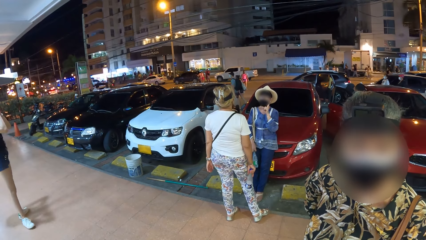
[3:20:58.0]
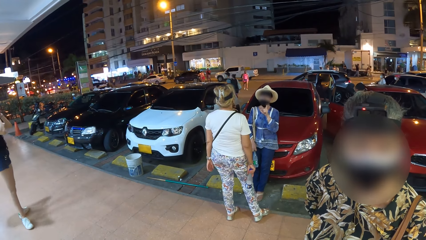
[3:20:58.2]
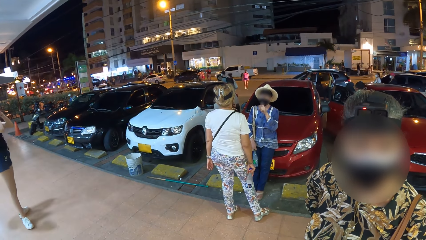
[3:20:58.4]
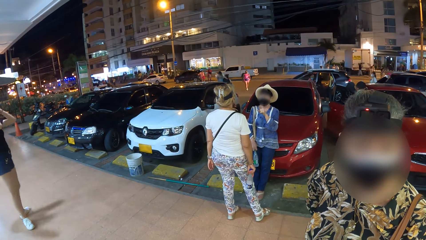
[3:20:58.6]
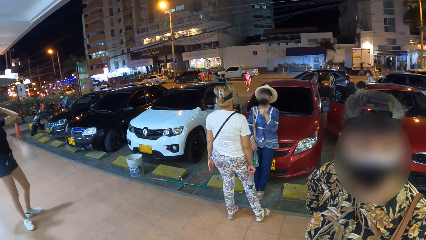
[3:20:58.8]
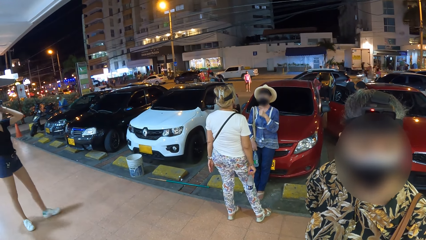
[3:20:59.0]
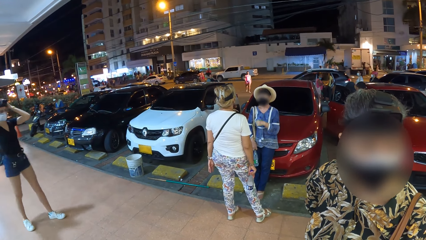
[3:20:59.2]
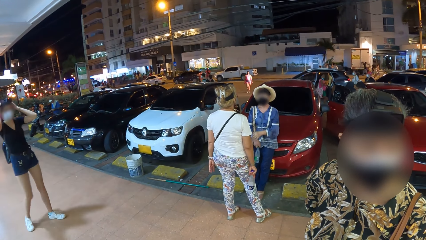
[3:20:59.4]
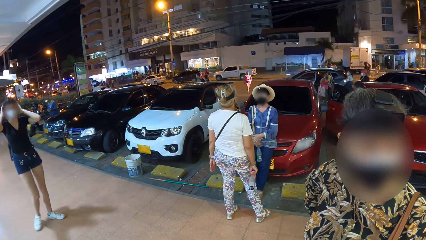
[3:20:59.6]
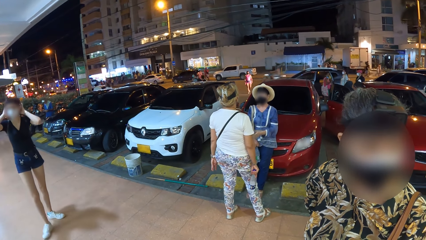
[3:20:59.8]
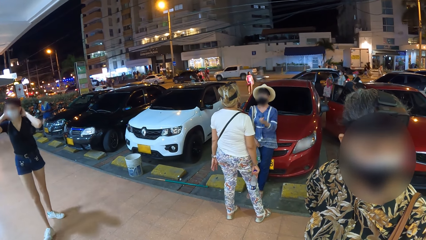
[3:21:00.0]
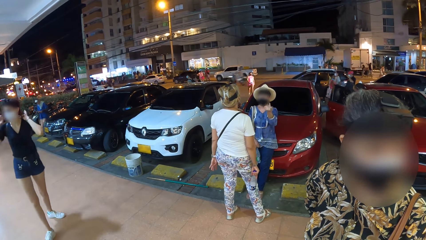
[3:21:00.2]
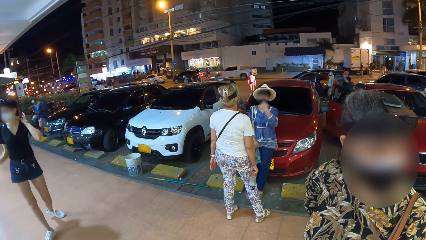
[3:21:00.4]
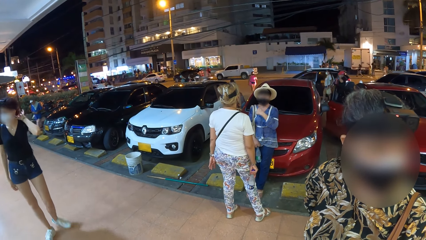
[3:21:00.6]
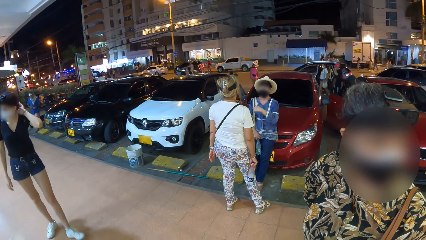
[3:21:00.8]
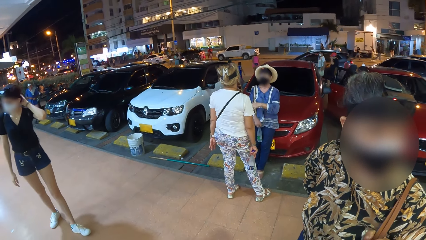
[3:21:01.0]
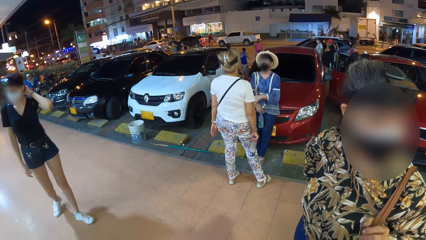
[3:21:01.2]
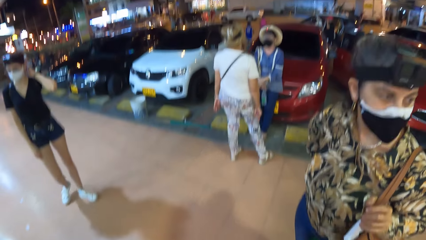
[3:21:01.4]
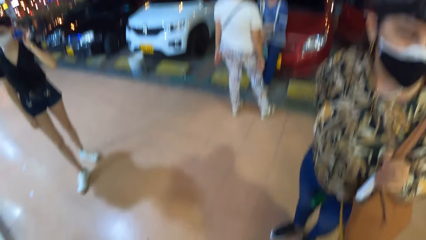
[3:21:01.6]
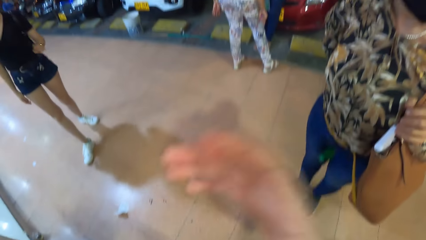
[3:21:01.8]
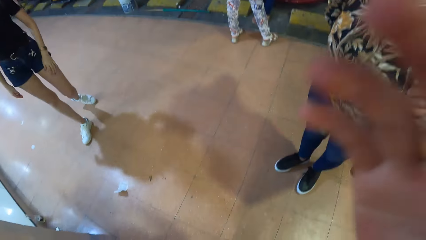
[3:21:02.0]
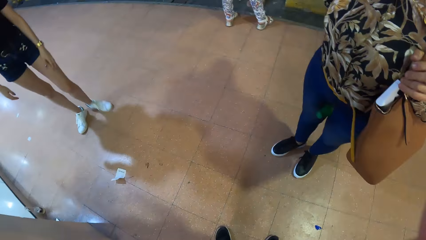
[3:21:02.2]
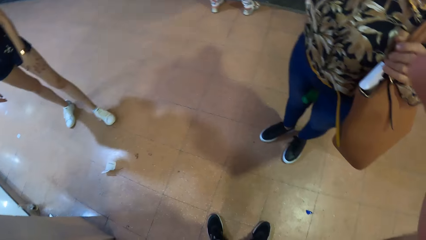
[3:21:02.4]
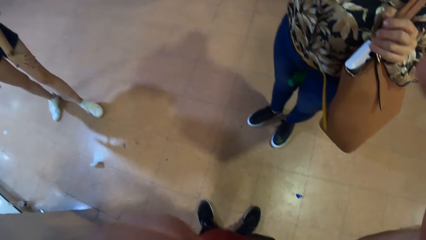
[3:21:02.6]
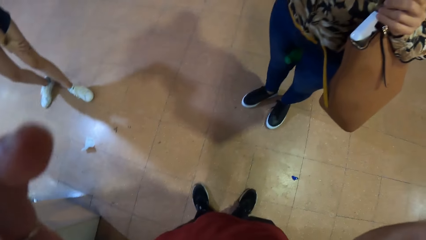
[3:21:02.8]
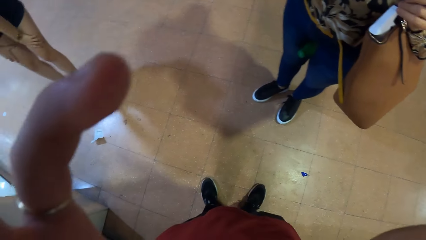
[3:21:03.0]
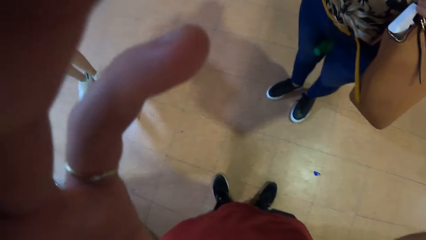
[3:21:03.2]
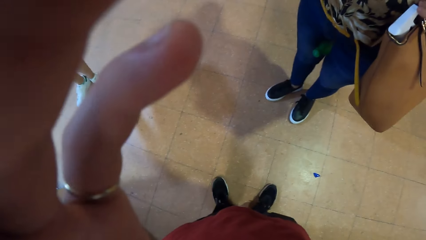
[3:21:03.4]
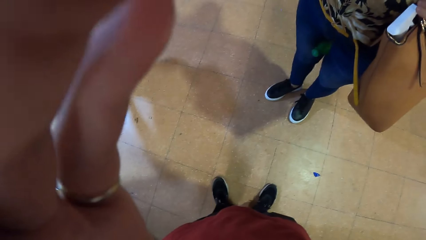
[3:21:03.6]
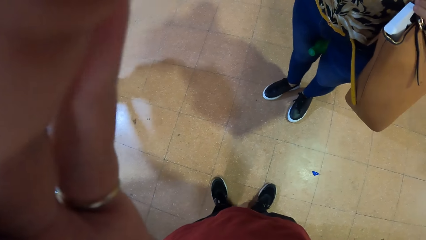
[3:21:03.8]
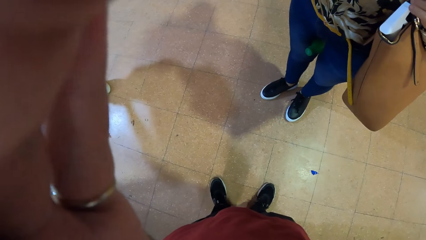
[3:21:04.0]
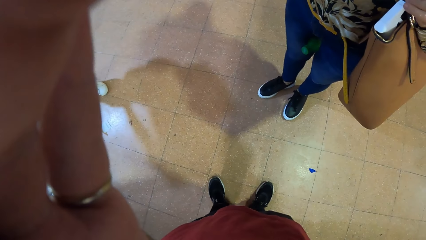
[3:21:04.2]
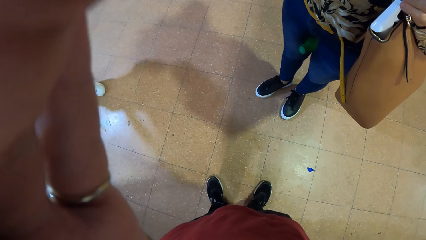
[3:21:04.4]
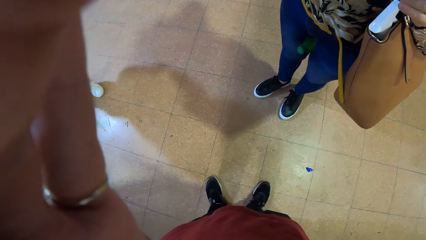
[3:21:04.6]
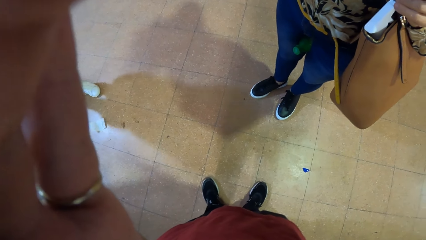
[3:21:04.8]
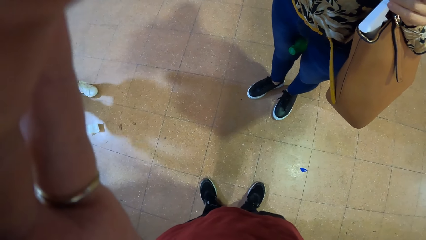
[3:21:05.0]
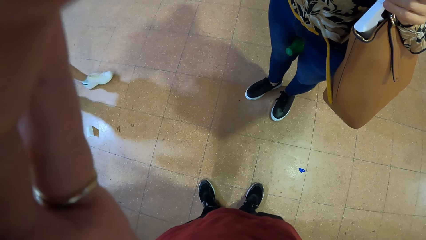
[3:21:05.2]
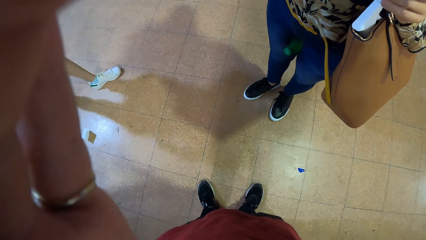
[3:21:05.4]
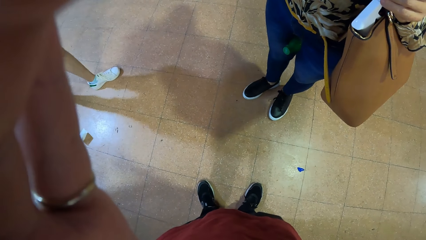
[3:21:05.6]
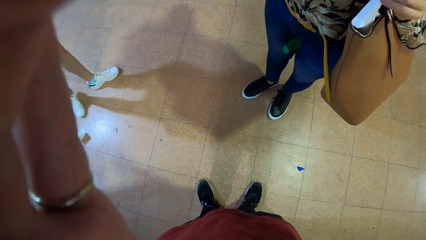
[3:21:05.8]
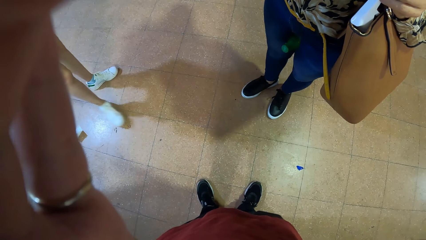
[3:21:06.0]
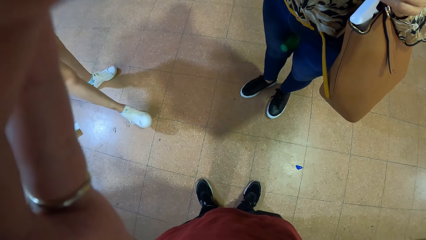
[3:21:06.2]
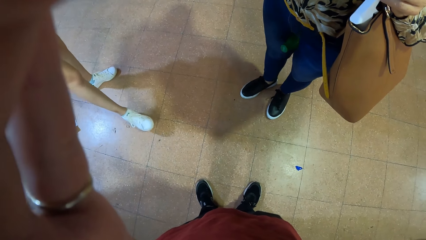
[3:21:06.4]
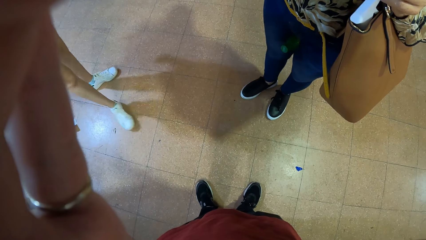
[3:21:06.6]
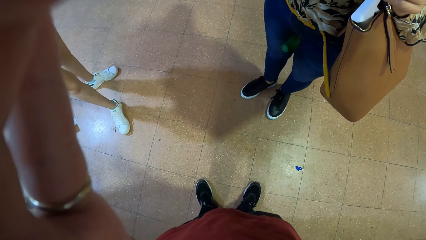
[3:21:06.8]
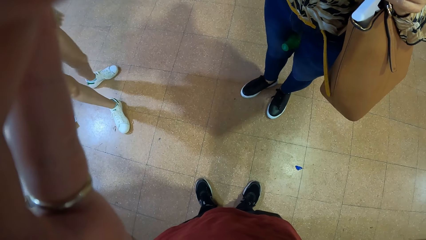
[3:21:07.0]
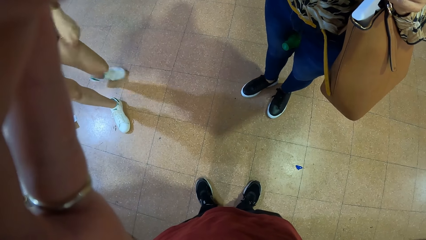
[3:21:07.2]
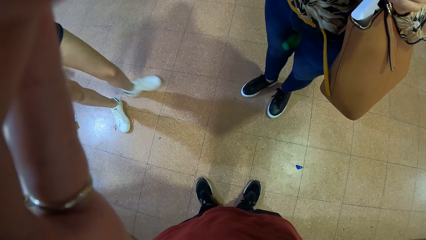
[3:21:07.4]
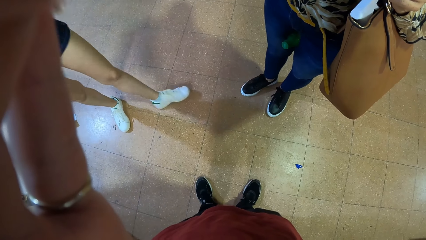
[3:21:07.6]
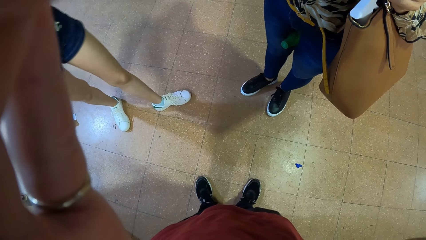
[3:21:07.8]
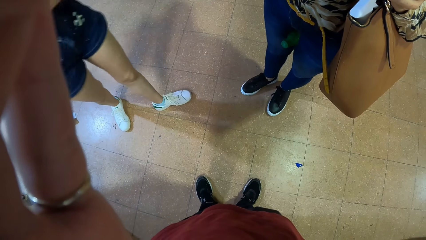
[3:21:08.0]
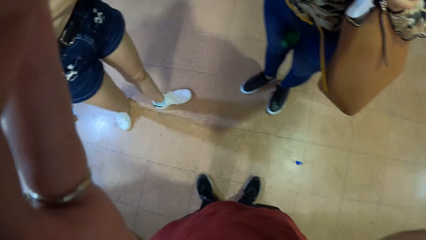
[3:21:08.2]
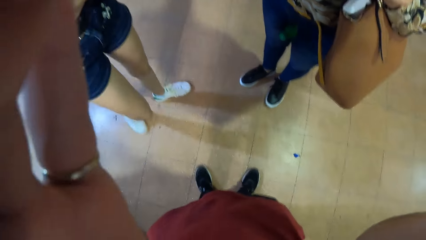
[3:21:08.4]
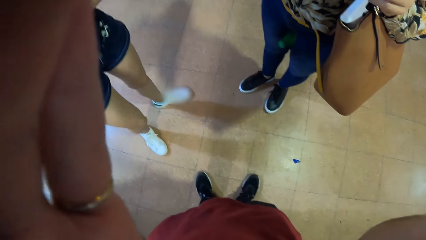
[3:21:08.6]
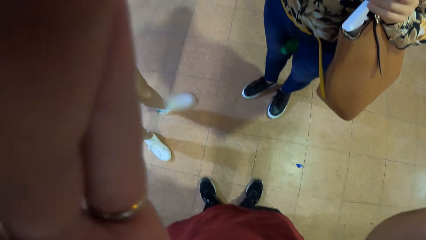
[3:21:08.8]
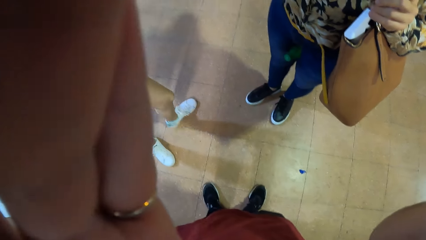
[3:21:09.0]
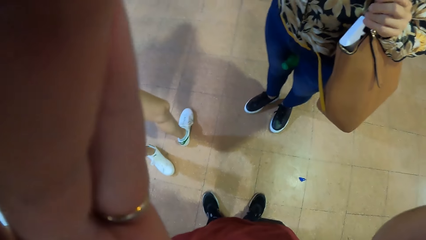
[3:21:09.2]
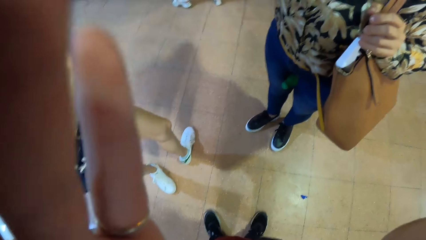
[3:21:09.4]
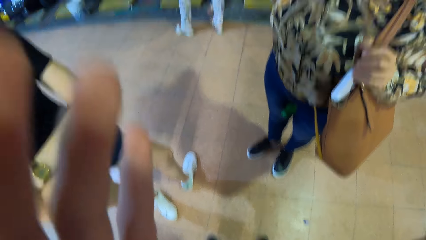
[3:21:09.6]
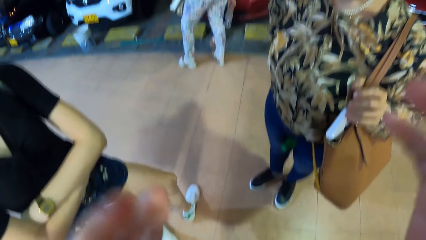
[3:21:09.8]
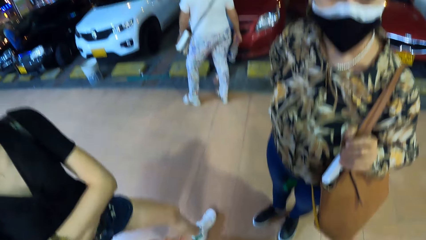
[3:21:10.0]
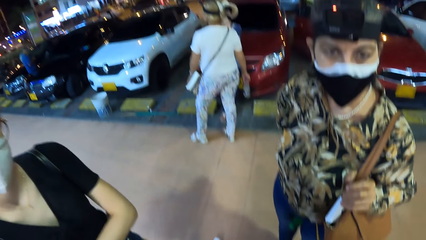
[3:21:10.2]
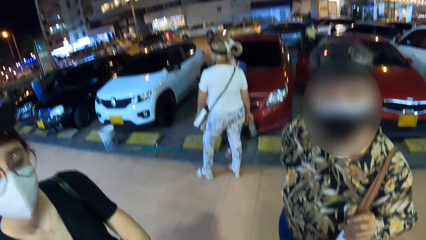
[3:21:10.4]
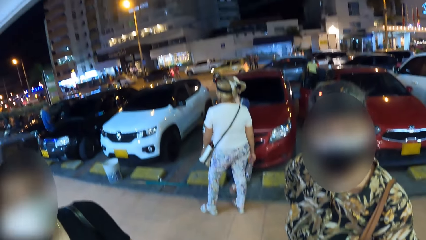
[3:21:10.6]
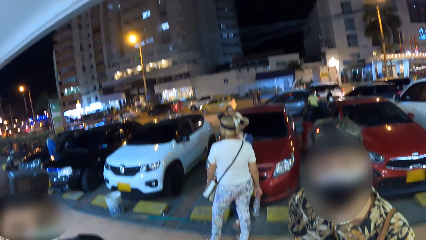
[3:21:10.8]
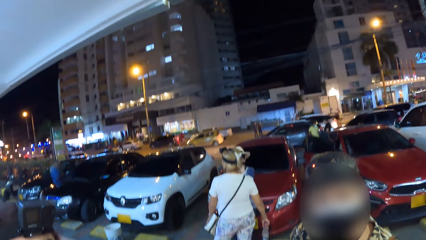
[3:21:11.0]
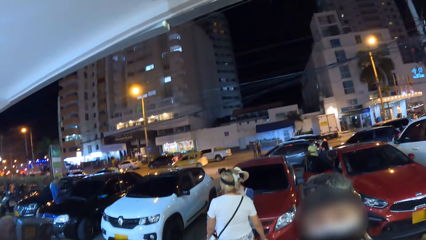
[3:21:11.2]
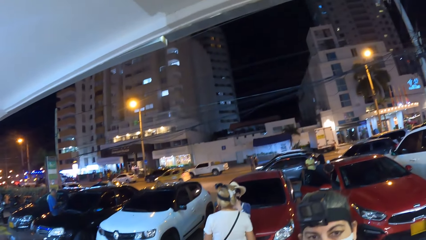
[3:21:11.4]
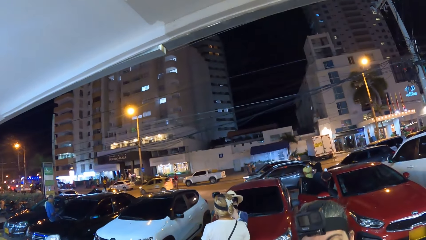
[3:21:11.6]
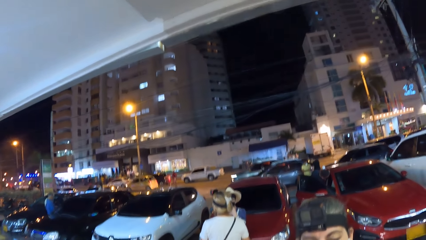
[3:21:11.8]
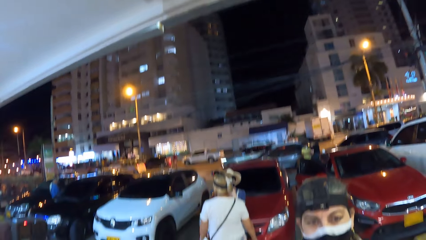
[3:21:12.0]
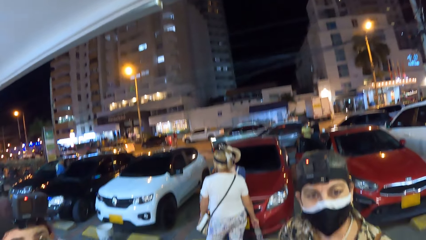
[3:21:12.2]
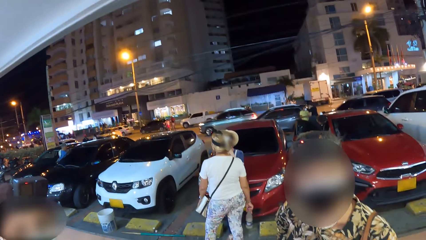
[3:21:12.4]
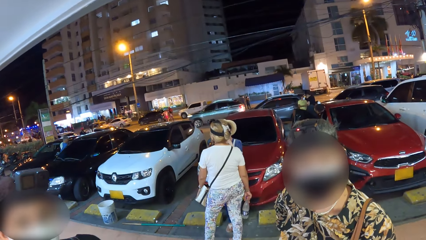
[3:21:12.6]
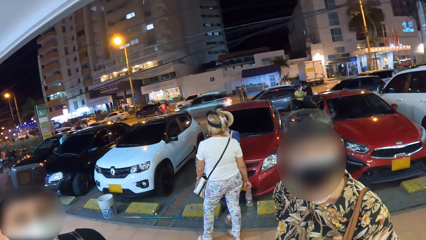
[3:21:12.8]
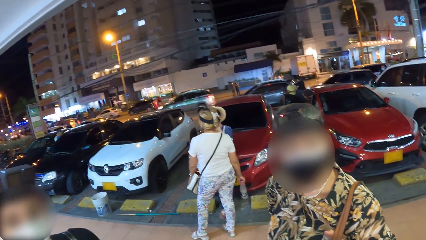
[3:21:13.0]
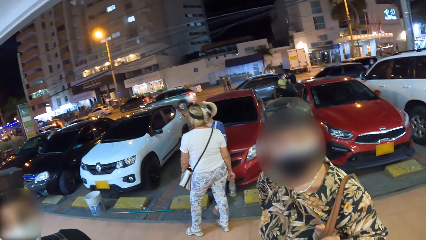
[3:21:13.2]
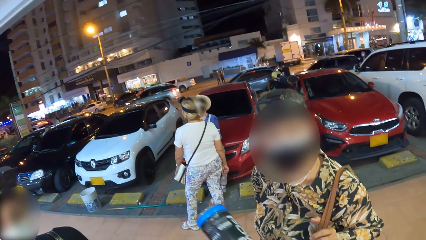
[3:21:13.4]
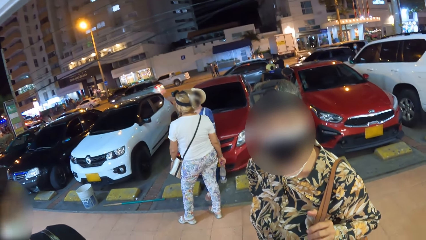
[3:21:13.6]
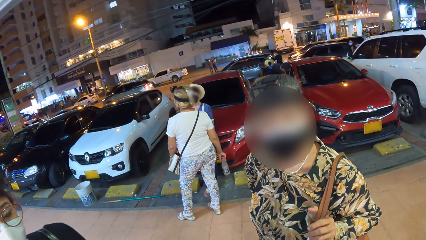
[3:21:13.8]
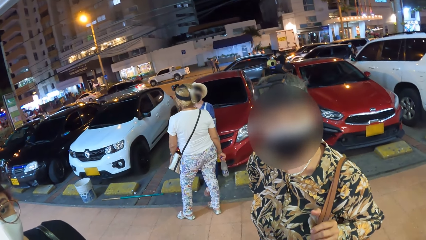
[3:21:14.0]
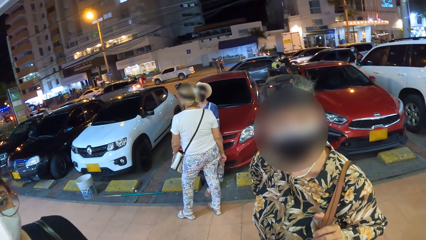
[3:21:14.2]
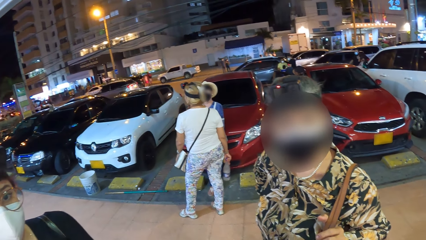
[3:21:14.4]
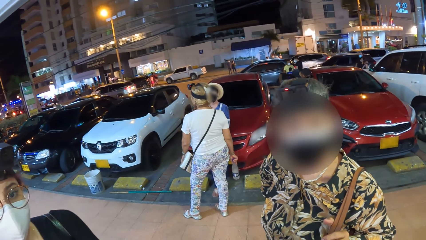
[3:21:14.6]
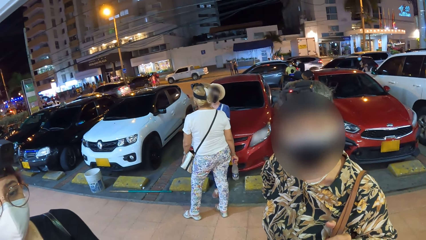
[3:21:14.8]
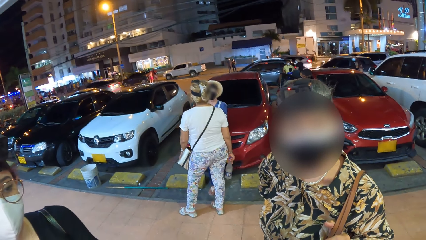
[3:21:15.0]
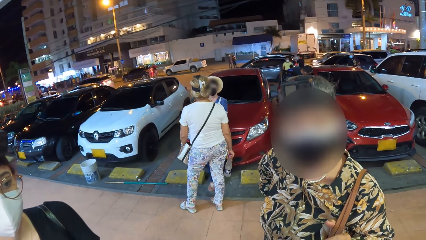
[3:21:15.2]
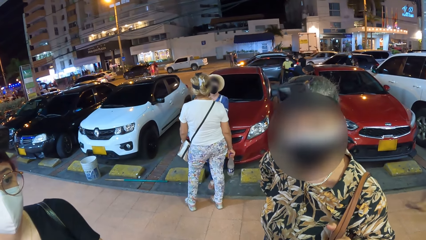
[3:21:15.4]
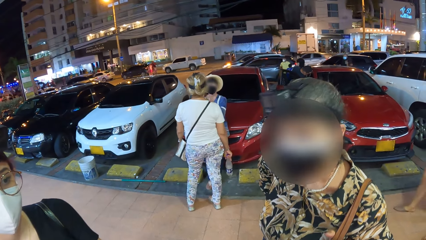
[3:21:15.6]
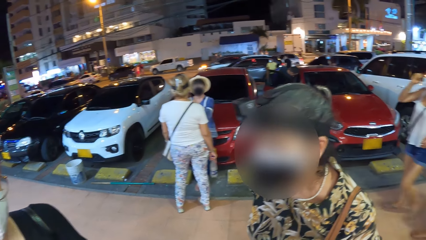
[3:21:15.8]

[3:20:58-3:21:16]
A woman touches her head with her left hand. The camera wearer adjusts her camera with both hands. She looks around the town. She converses with the woman and another woman.
